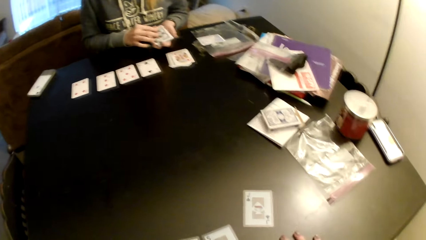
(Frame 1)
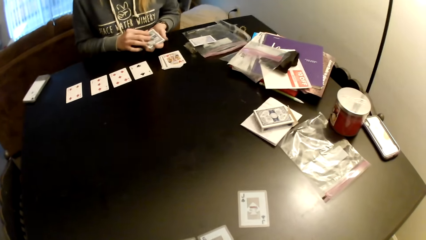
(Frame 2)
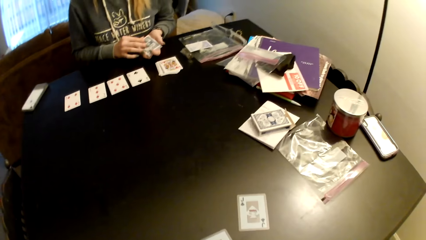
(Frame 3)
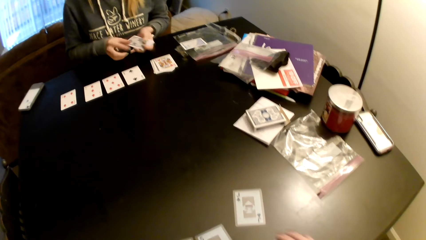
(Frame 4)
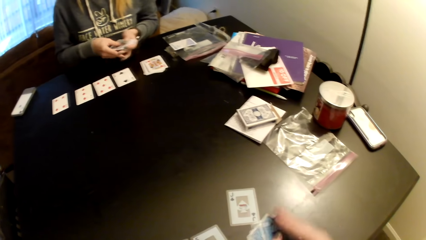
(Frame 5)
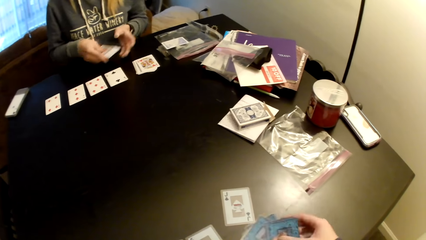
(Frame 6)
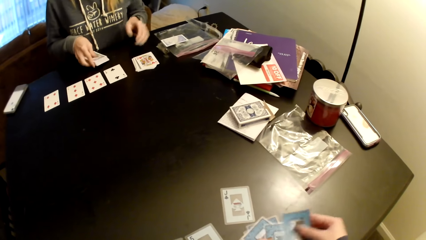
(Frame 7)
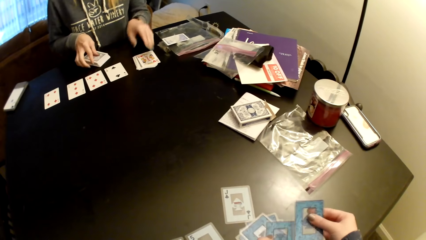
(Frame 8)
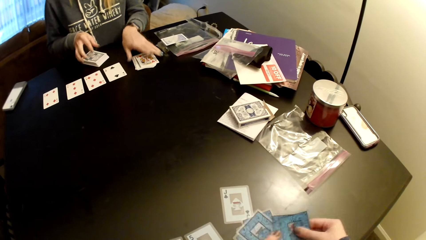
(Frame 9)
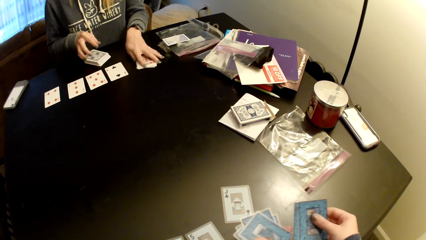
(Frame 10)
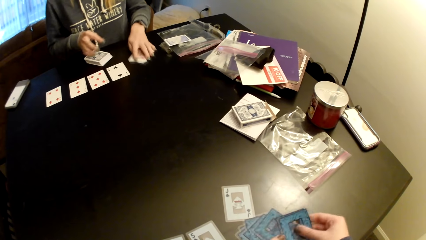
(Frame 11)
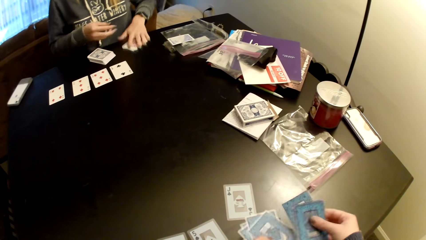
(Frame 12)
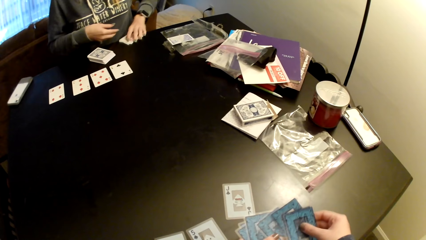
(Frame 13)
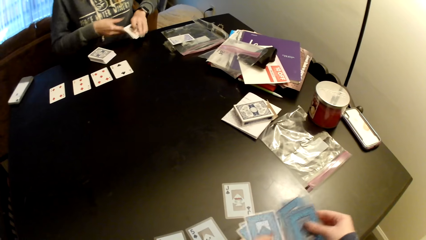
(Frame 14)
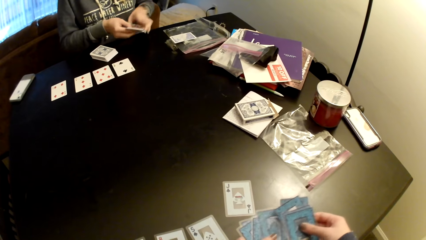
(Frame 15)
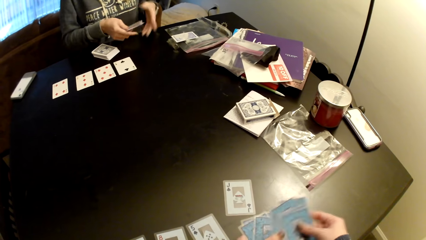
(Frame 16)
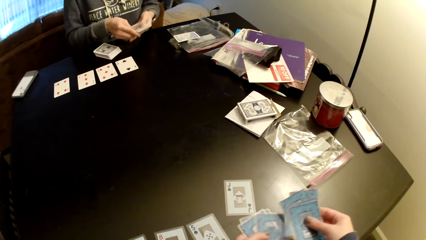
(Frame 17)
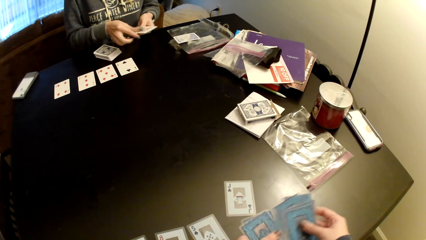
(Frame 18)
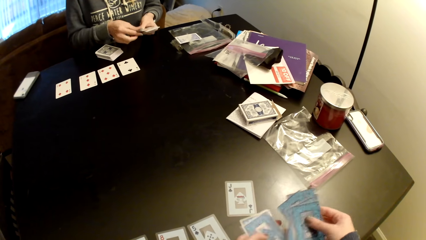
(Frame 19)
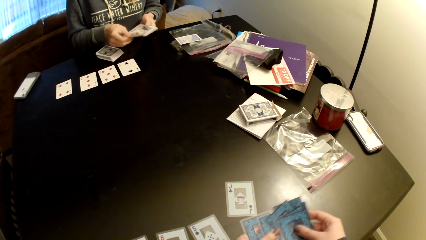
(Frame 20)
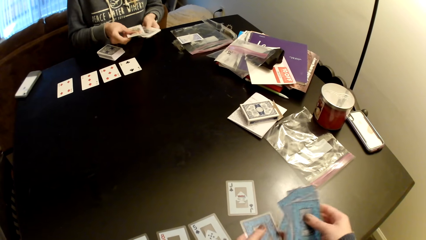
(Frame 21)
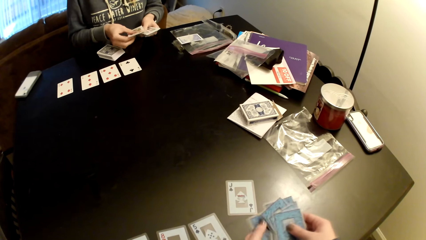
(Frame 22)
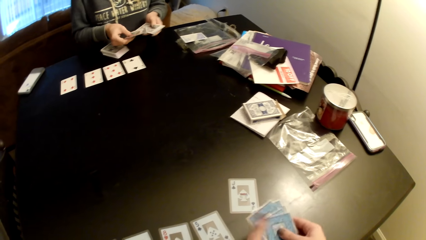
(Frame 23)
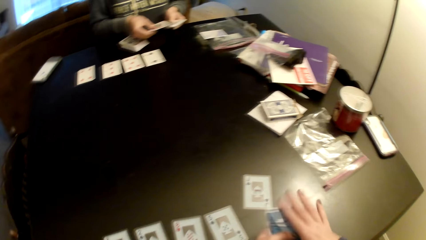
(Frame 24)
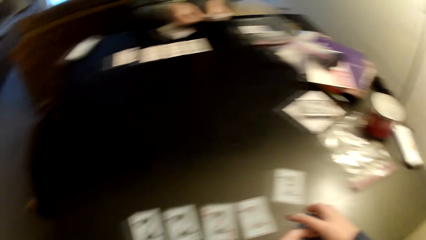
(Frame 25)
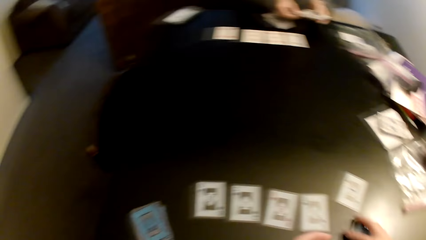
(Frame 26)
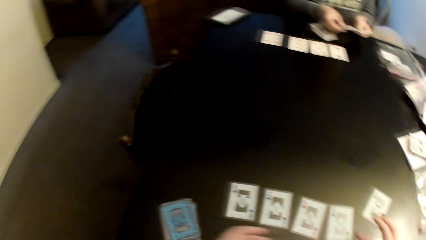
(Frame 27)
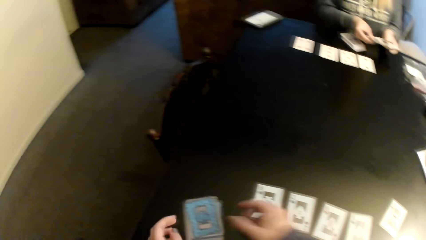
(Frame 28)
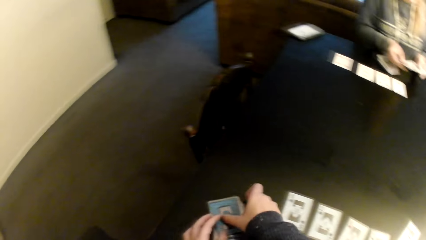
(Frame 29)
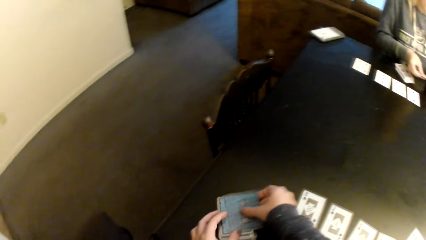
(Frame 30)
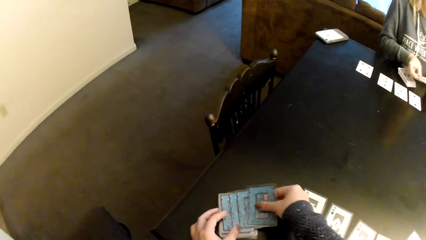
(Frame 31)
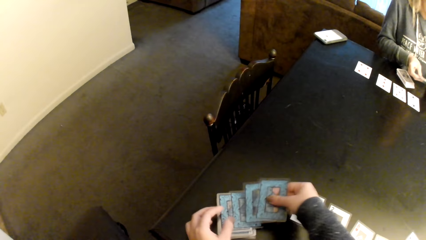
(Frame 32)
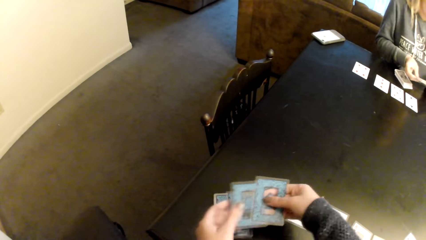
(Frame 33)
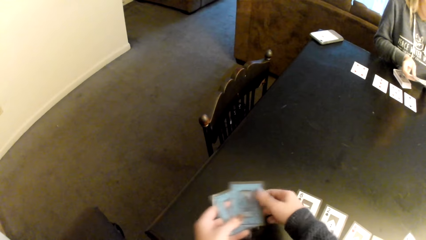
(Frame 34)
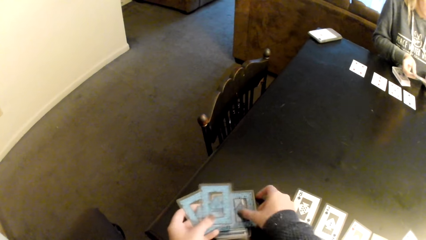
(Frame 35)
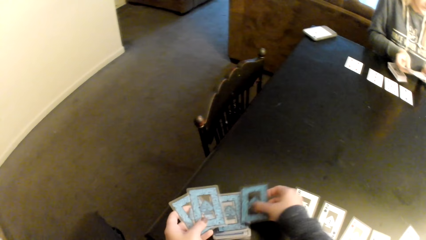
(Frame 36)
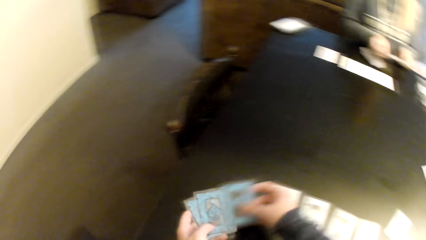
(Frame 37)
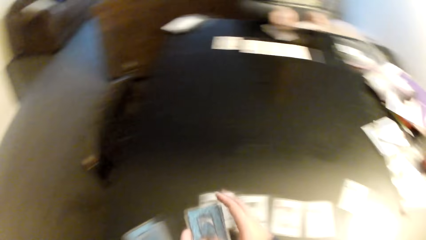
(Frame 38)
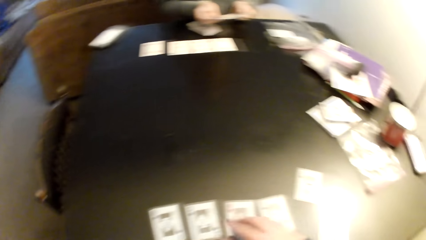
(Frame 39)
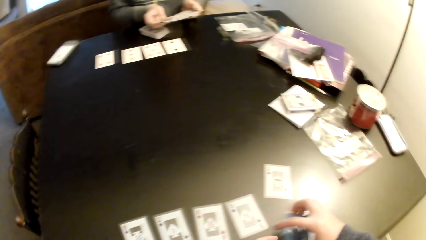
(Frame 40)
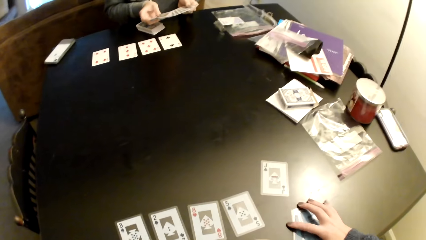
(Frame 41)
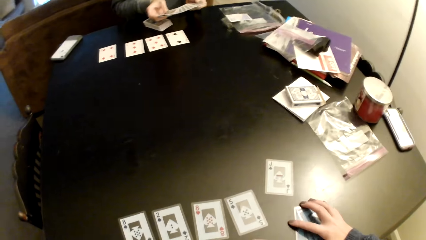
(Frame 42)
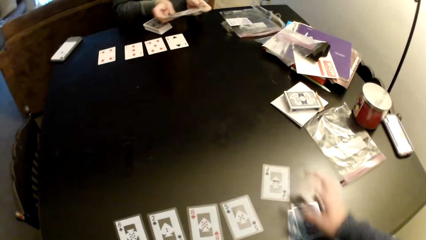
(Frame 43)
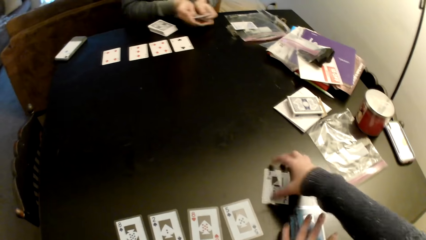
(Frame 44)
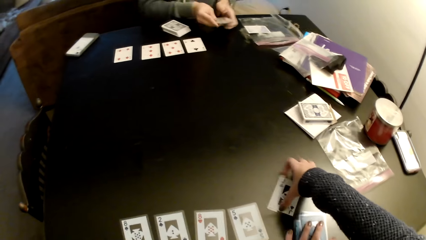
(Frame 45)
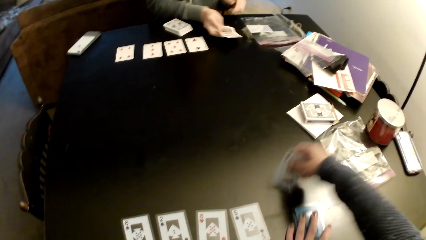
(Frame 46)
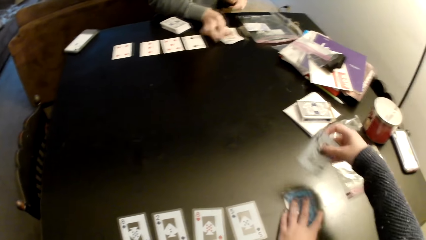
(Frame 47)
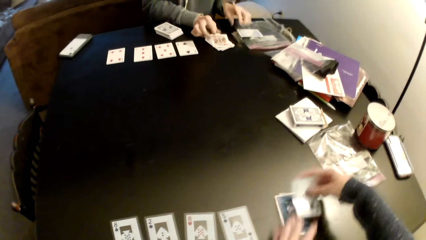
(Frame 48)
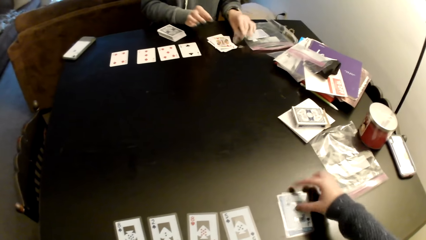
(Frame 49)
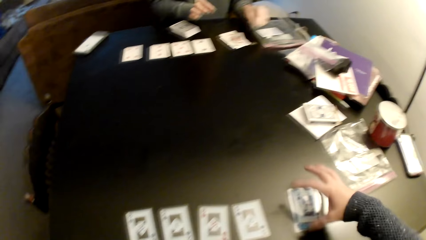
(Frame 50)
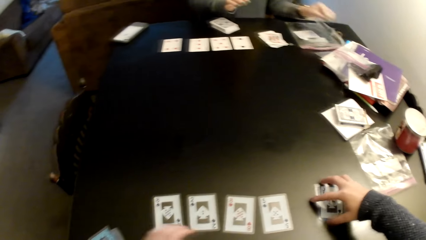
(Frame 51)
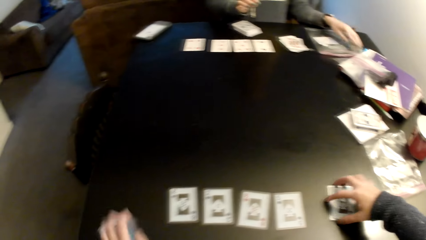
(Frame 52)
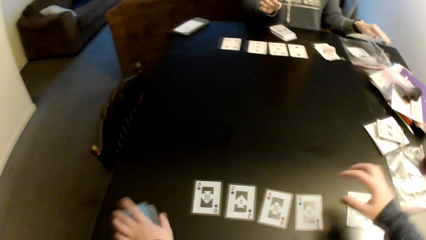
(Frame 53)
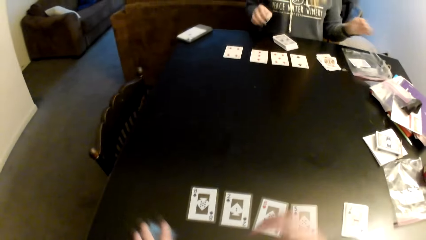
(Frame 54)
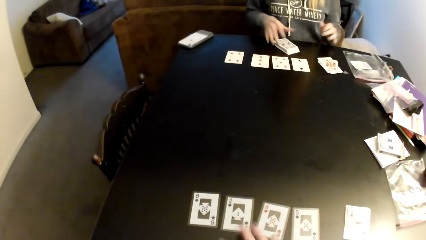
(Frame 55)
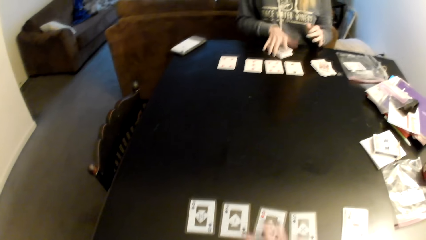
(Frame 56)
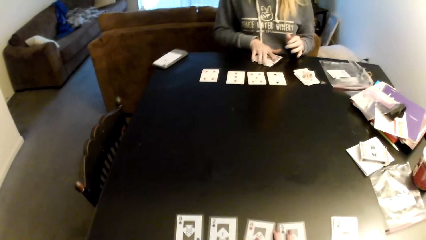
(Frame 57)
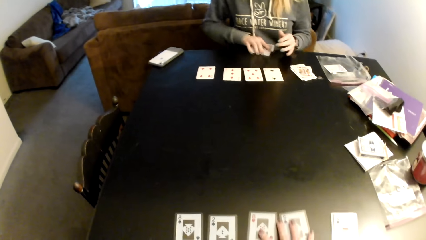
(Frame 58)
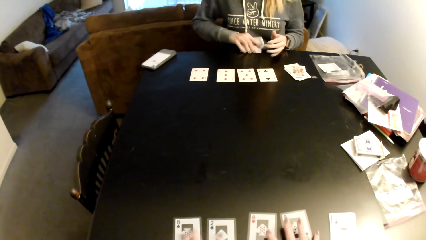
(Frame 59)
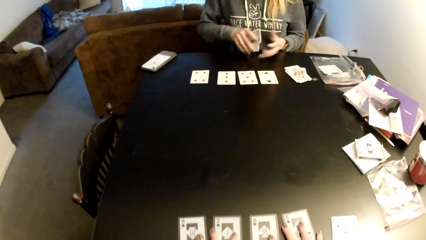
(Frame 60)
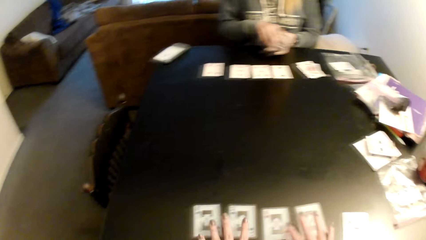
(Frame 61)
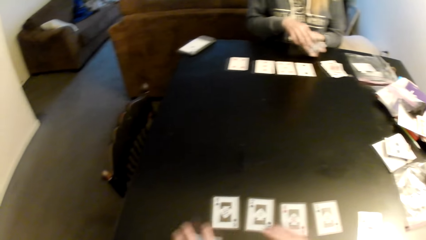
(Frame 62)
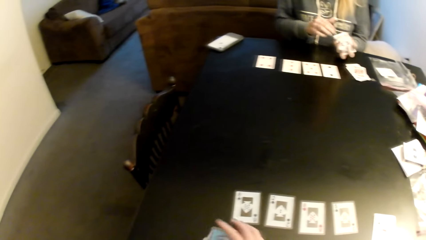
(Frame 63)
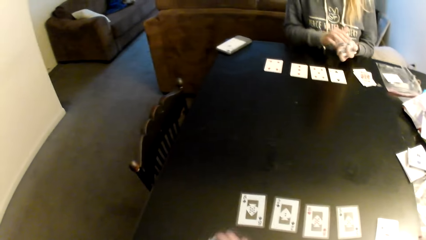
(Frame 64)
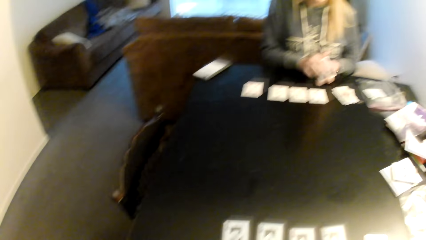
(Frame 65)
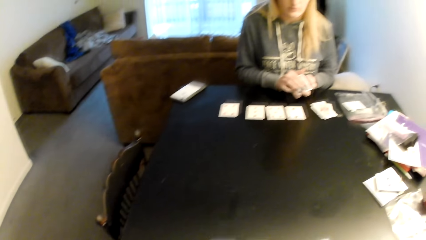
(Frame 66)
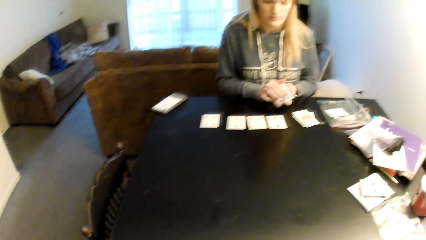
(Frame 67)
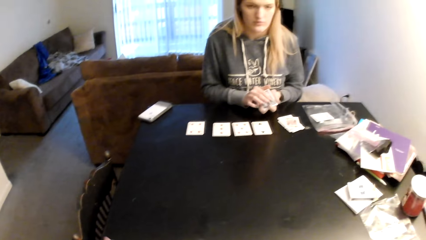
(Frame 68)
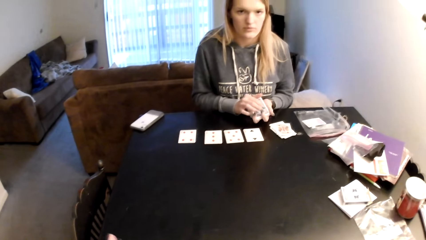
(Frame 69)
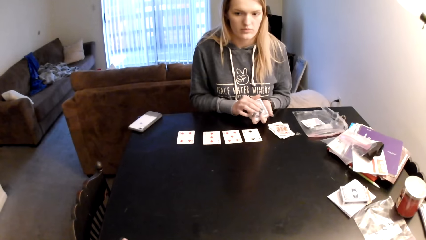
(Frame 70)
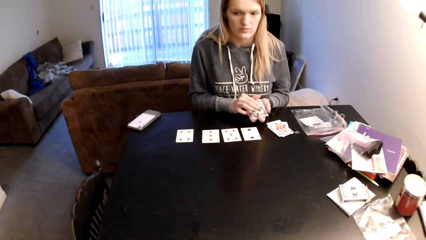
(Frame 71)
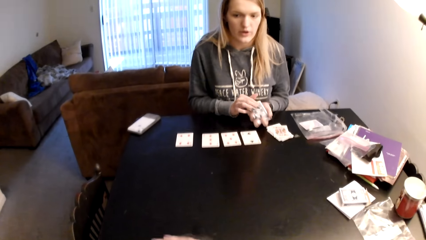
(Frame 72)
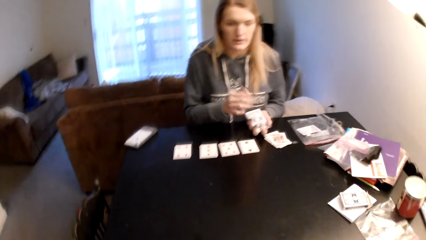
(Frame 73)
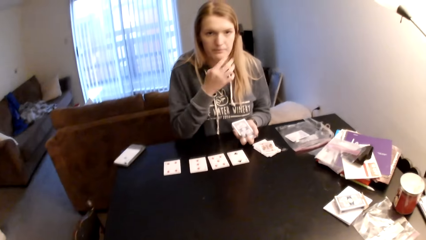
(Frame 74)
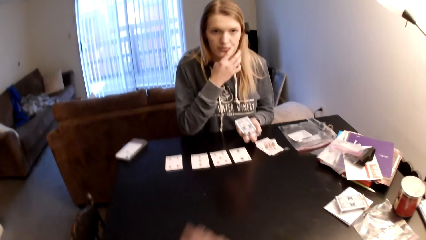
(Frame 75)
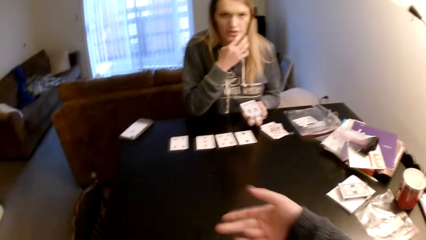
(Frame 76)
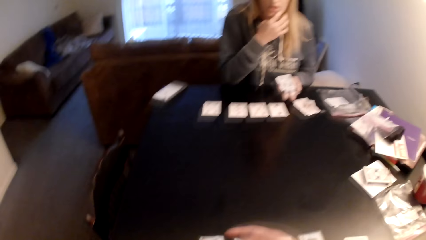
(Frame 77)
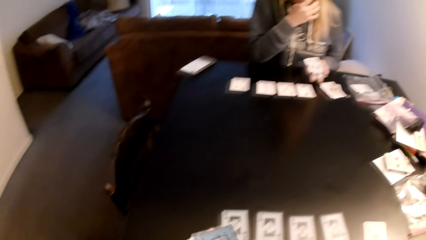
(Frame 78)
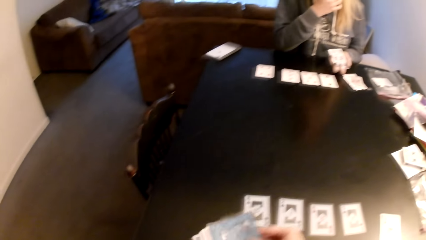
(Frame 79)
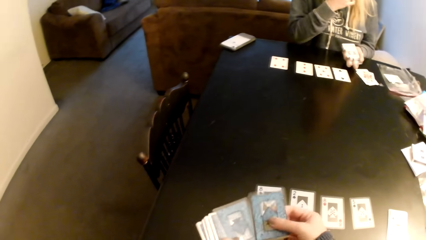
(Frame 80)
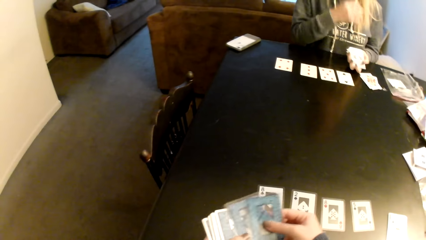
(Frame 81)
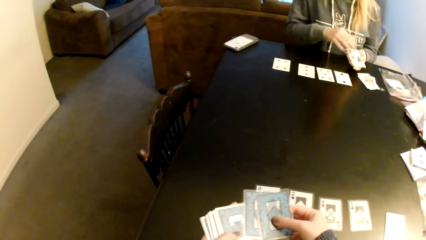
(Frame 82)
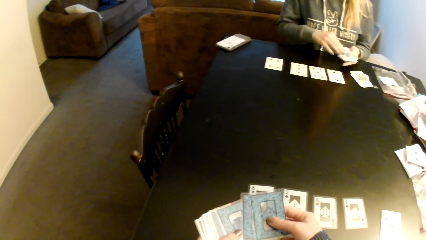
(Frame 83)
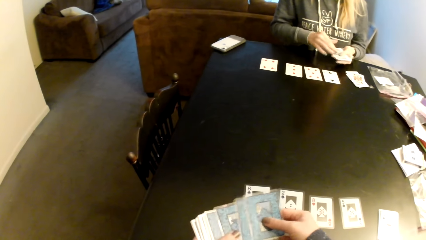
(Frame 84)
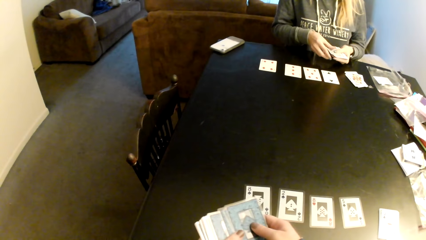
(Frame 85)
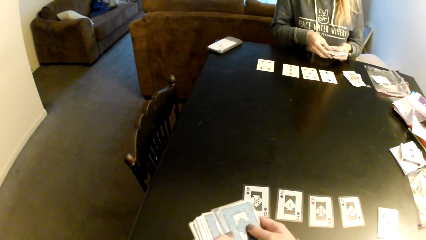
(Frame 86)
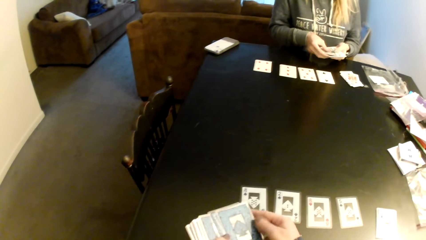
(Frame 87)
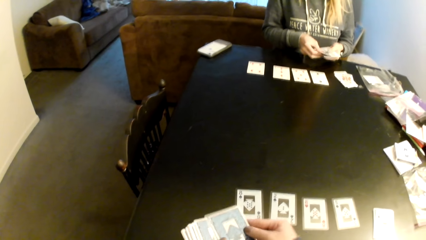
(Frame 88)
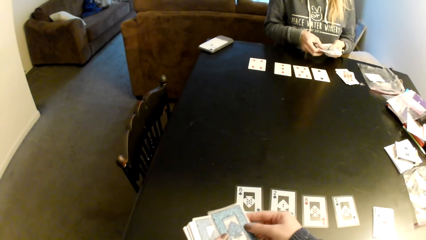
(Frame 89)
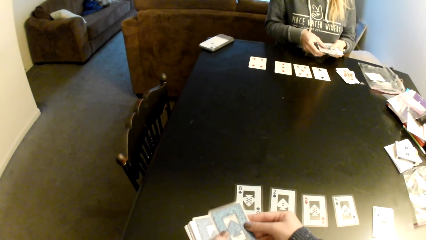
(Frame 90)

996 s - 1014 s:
The camera wearer puts the card on the table. He moves the cards on the table. A woman holds the cards with both hands and pulls her hand off the cards. The camera wearer picks up the cards. The woman puts the cards on the table. The camera wearer sorts the cards on the table. The woman sorts the cards on the table. The camera wearer puts the cards on the table. He picks up the cards, switches the cards to the other hand, picks up the card, and holds the cards with both hands. He sorts the cards on the table and puts the cards on the table. The woman spreads the cards and holds the cards with both hands. The camera wearer picks up the card. The woman puts the cards on the table. The camera wearer puts the cards on a card and pulls his hand off the cards. He picks up the cards. The woman picks up a card, sorts the cards on the table, switches the cards to the other hand, and aligns the cards. The camera wearer looks around a room. The woman pulls her hand off the cards and holds her mouth. The camera wearer picks up the cards.
